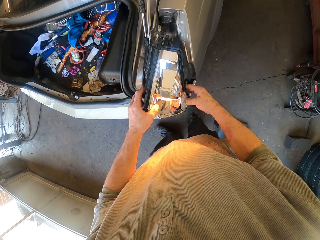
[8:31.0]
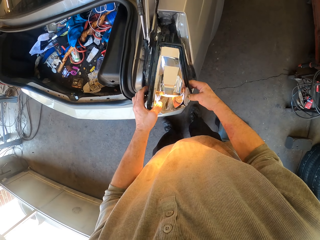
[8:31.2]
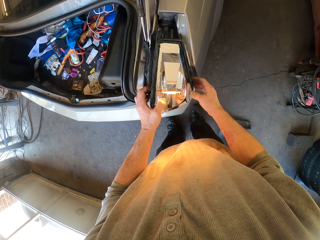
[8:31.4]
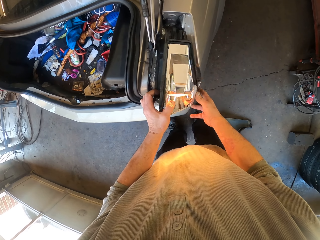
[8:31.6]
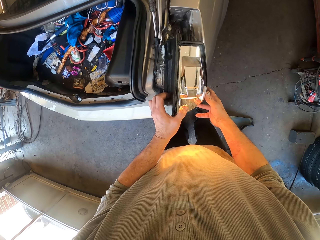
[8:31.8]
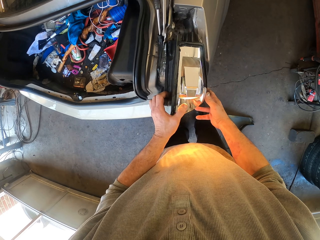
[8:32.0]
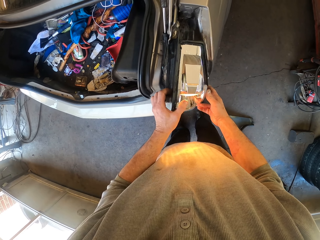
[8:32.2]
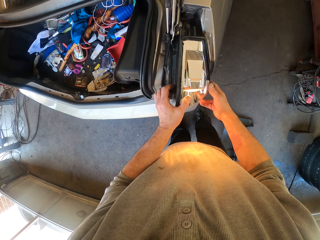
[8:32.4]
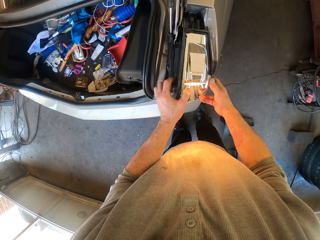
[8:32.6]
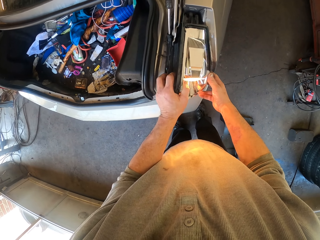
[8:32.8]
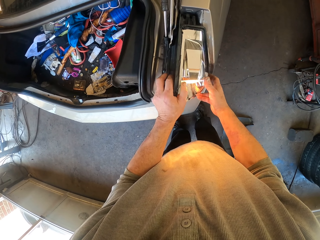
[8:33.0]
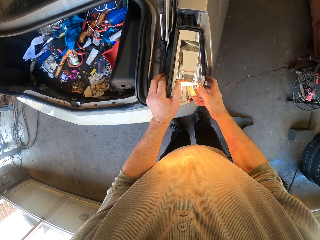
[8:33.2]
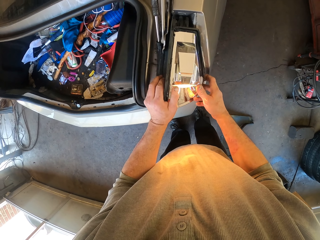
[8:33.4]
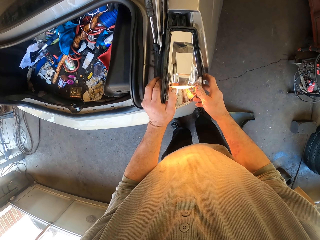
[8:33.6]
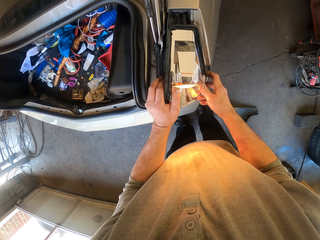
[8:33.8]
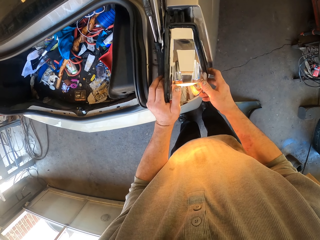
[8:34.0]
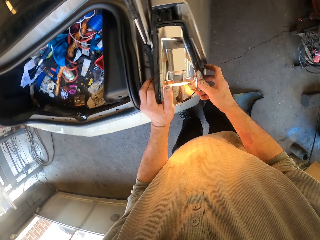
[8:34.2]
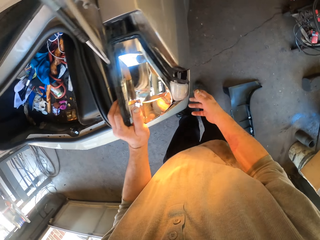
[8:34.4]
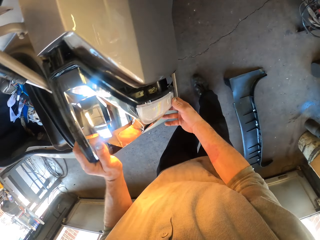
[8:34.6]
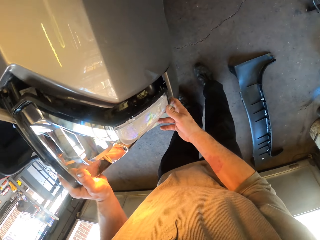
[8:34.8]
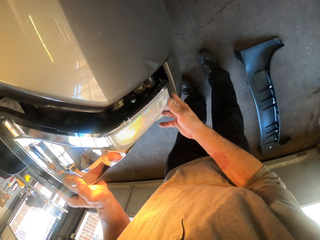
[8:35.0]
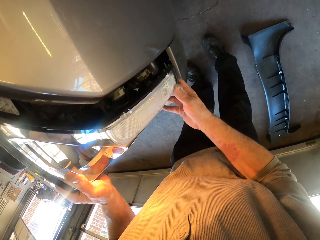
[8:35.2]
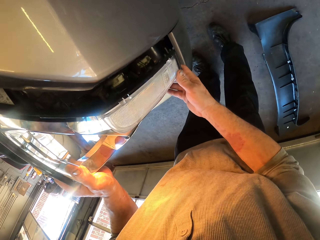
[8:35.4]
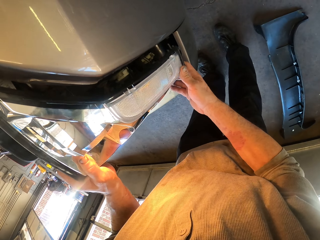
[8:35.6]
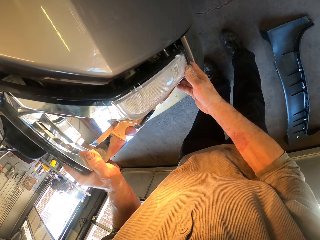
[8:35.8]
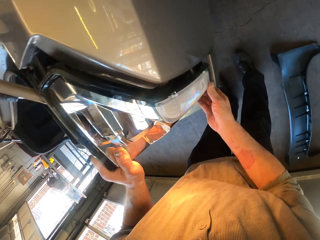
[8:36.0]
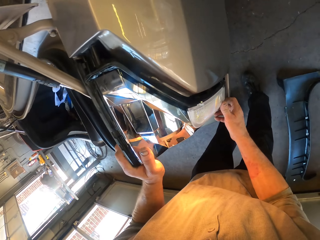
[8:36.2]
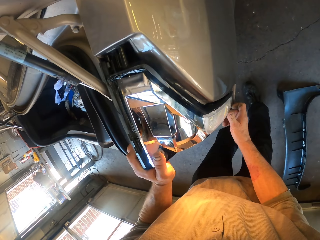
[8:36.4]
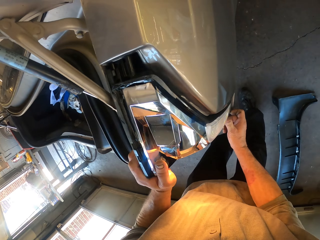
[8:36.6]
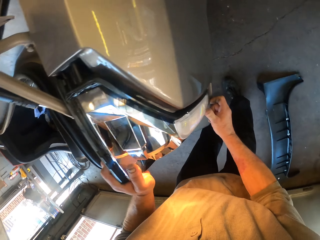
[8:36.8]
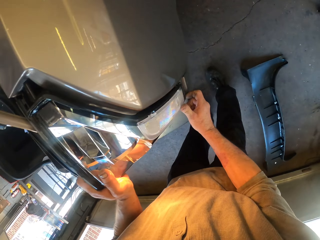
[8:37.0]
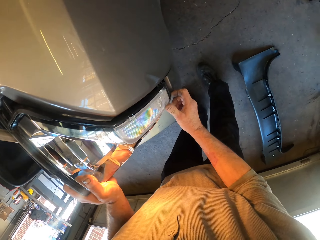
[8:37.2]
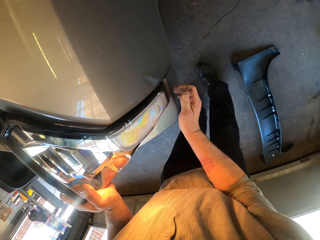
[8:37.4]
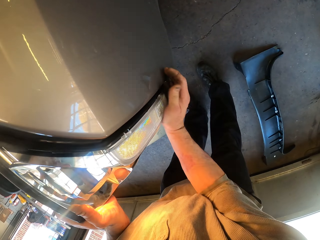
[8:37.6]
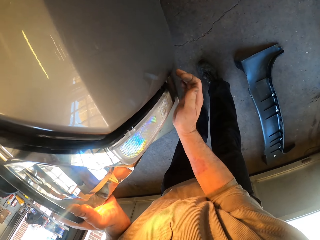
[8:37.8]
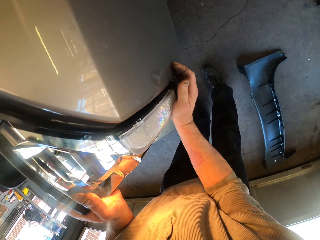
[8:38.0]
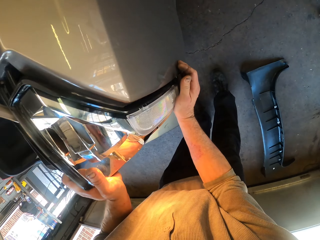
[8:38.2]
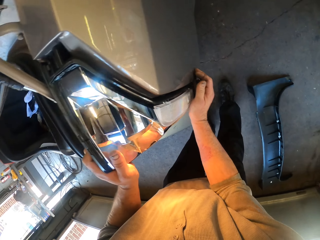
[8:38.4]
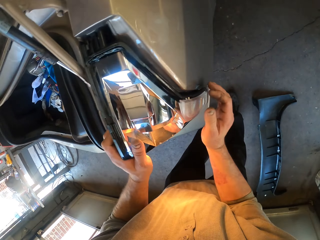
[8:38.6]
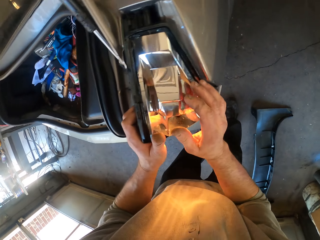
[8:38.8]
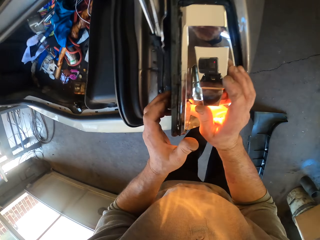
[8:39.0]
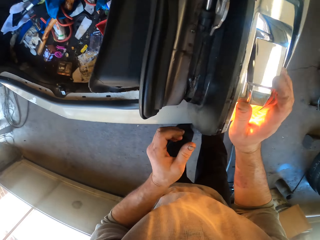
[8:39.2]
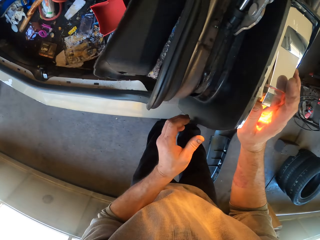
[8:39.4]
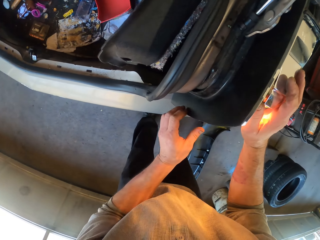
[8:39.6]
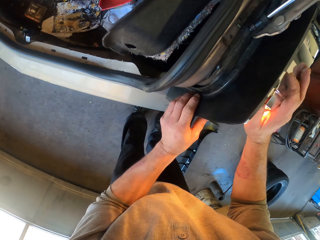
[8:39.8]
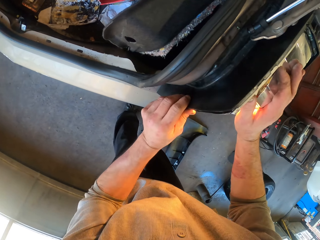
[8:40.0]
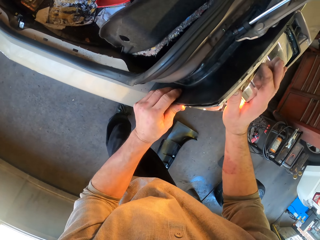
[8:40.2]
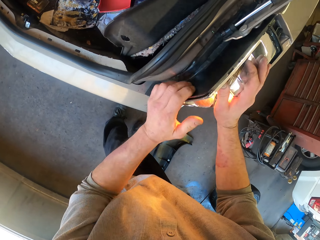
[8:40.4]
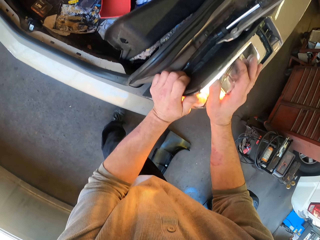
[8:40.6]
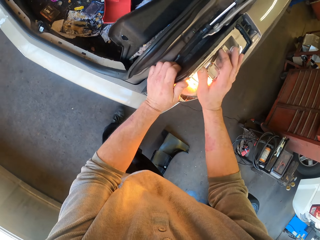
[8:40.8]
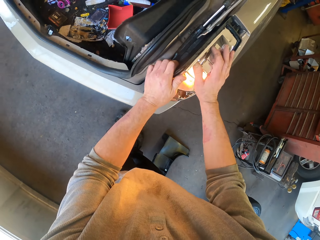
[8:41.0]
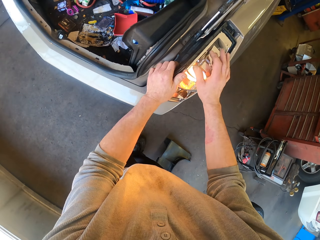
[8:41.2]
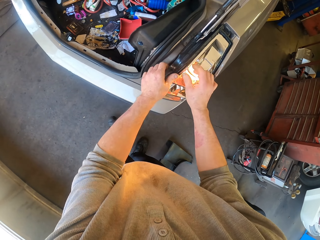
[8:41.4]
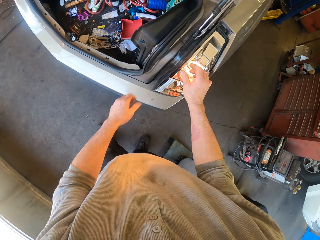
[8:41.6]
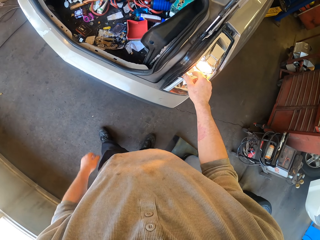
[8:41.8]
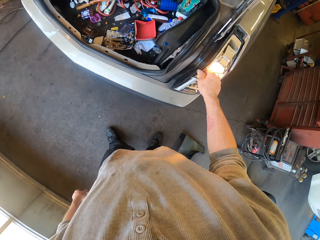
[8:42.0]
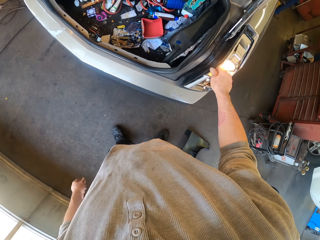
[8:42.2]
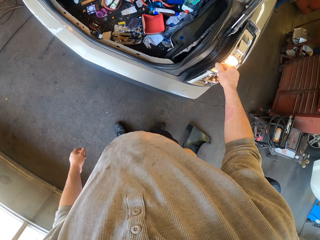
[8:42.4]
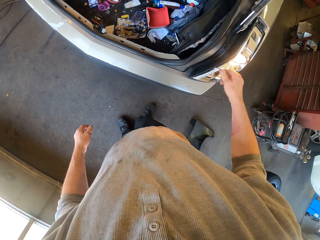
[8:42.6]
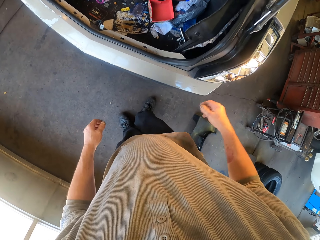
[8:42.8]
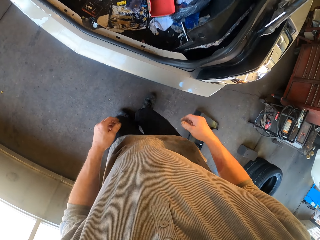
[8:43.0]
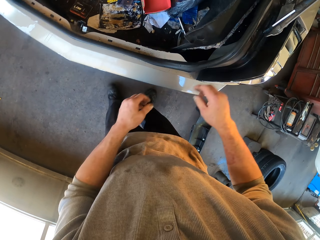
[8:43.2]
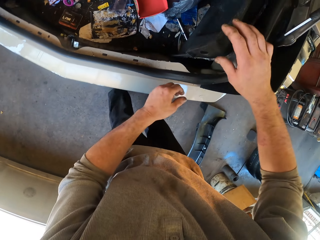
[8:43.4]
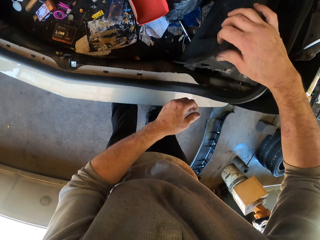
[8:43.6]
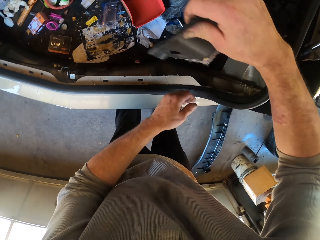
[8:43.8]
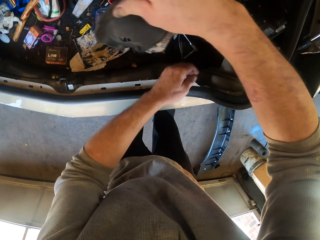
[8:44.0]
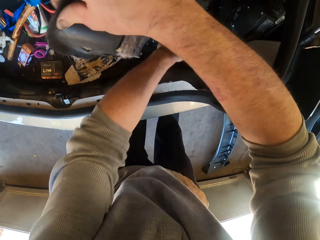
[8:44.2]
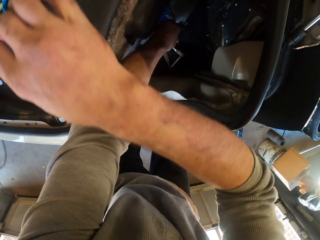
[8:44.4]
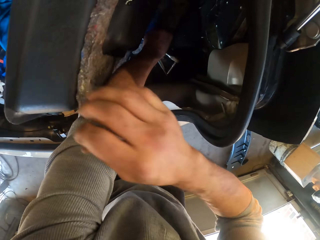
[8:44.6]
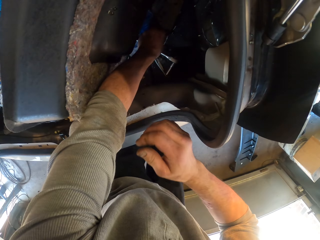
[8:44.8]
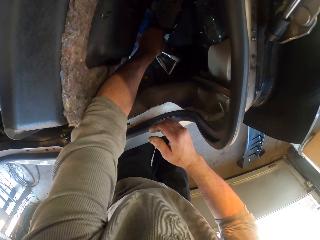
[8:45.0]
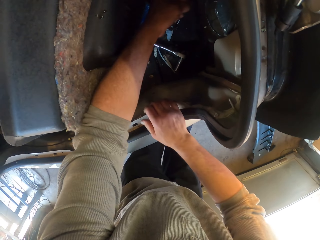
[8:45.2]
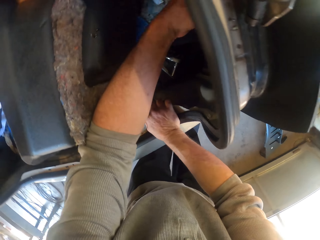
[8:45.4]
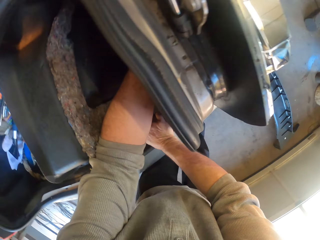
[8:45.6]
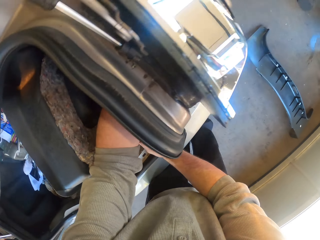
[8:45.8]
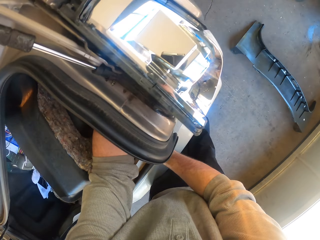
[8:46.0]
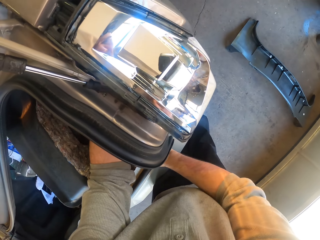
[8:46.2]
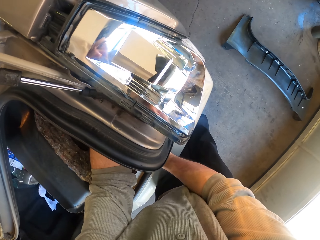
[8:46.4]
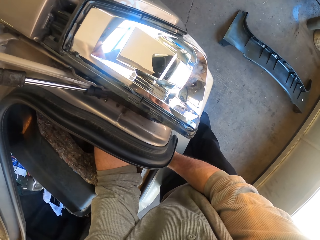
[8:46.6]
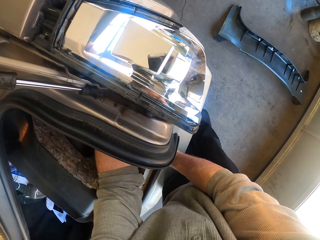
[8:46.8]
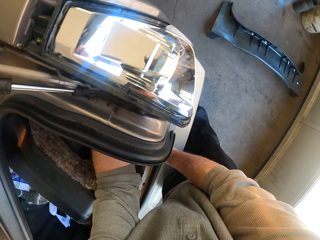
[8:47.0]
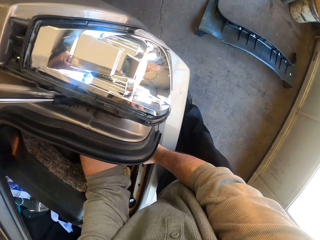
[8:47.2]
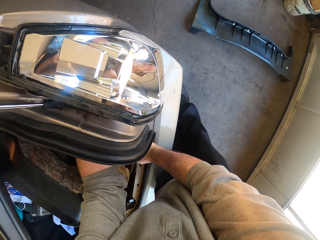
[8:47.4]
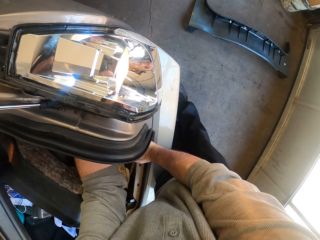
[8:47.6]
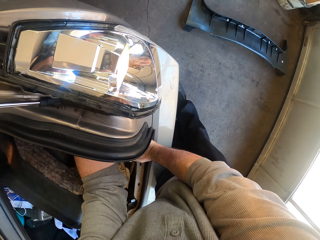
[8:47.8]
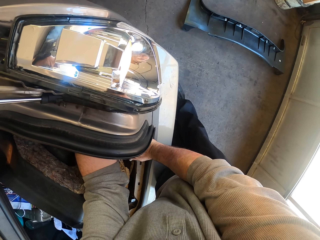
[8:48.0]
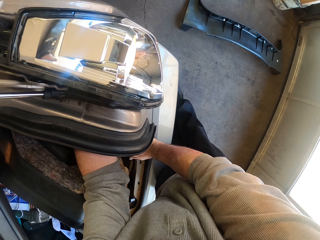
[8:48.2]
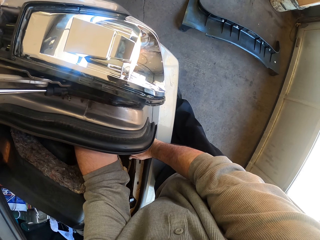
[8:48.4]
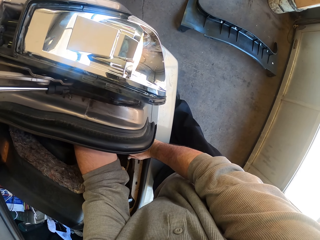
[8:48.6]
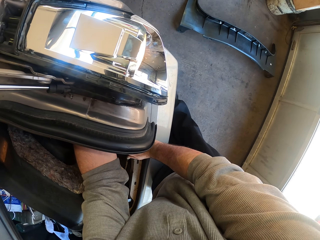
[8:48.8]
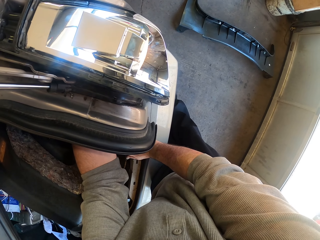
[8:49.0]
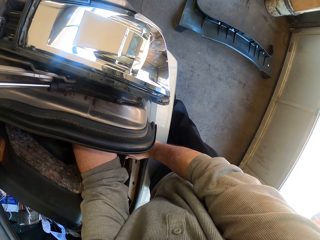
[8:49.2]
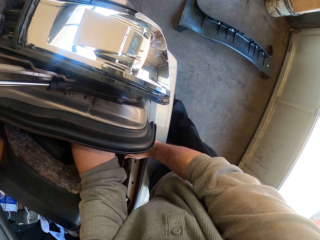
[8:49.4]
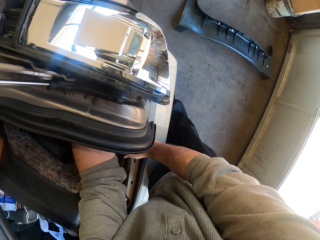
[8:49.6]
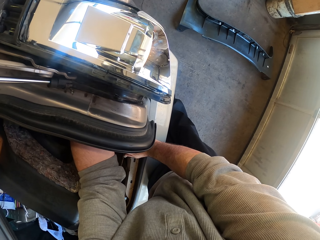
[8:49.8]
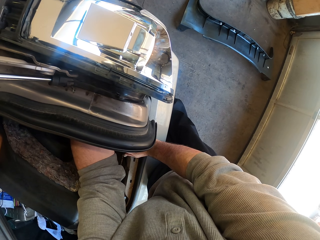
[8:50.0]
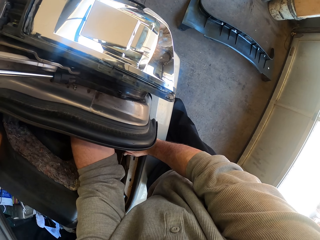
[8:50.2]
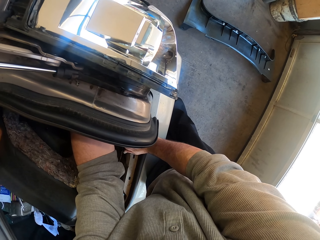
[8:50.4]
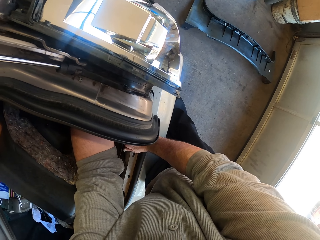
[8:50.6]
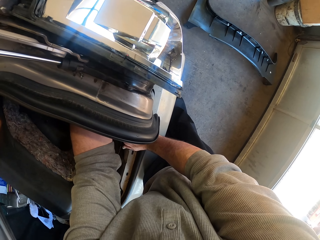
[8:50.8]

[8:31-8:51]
The camera wearer returns the car lamp. They open the boot. They touch something in the car. They fix something inside the boot.
